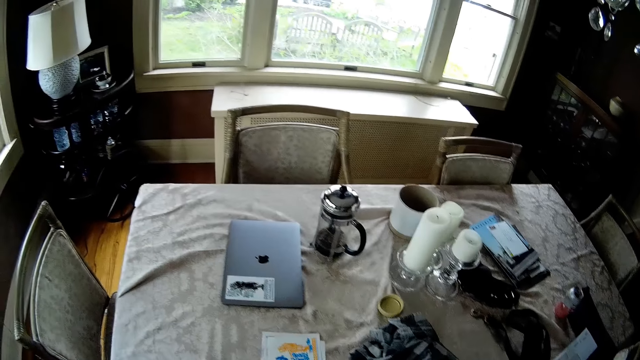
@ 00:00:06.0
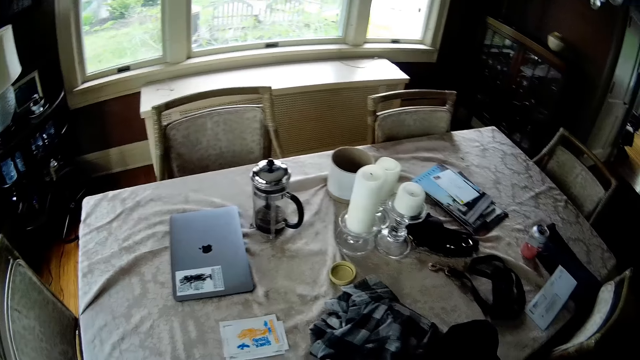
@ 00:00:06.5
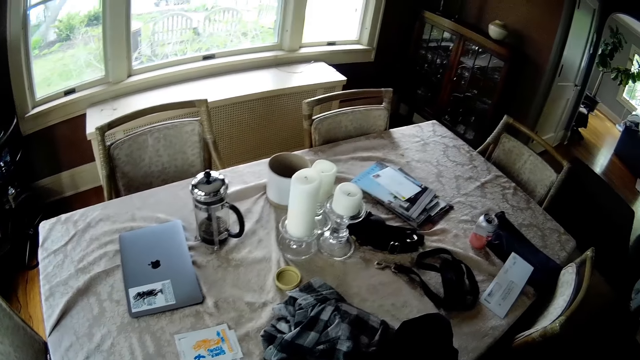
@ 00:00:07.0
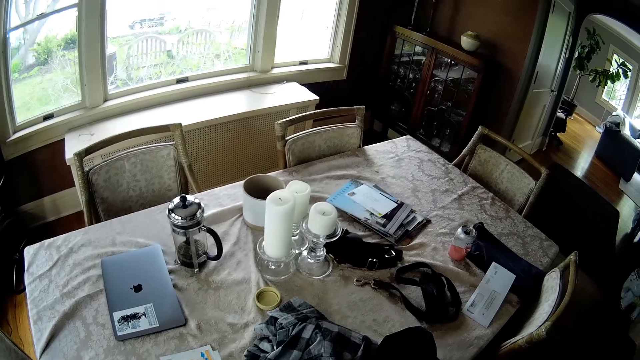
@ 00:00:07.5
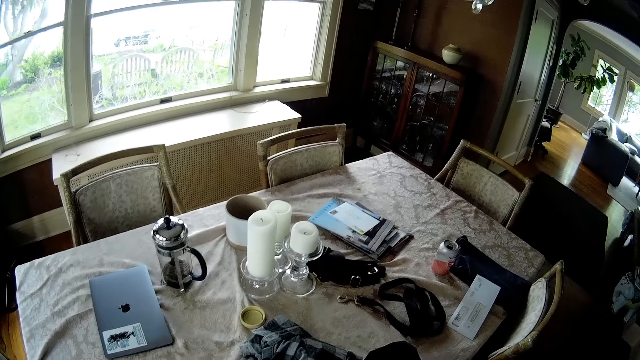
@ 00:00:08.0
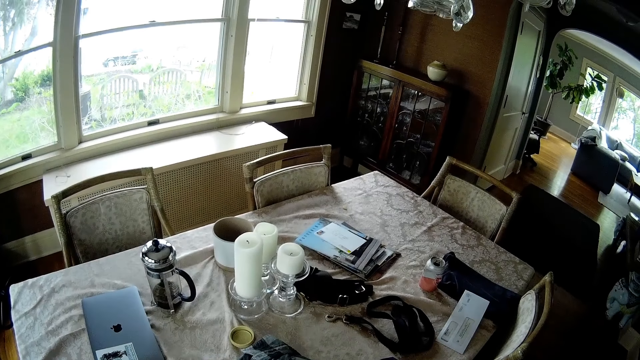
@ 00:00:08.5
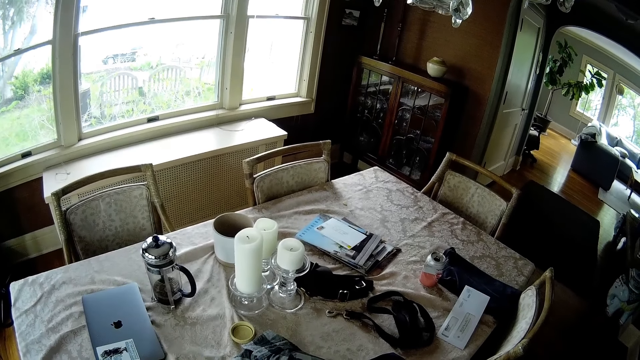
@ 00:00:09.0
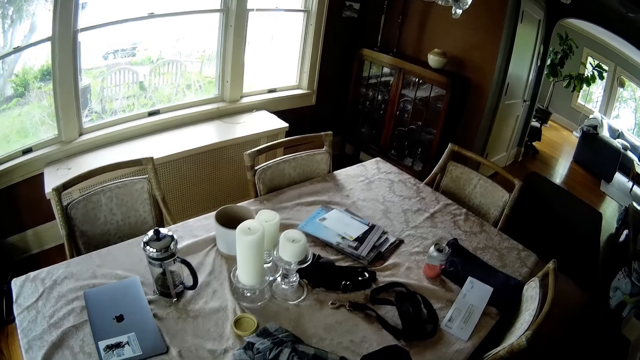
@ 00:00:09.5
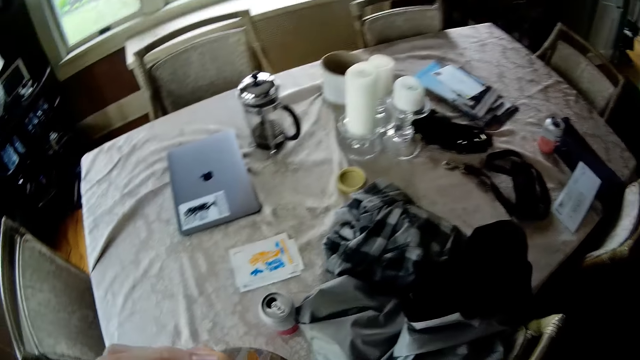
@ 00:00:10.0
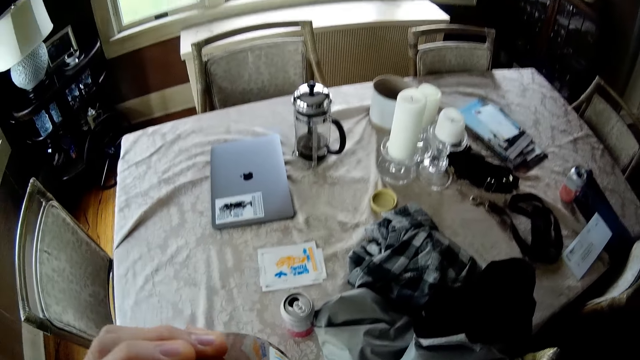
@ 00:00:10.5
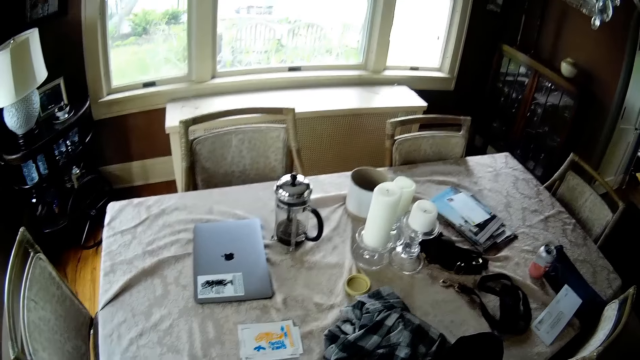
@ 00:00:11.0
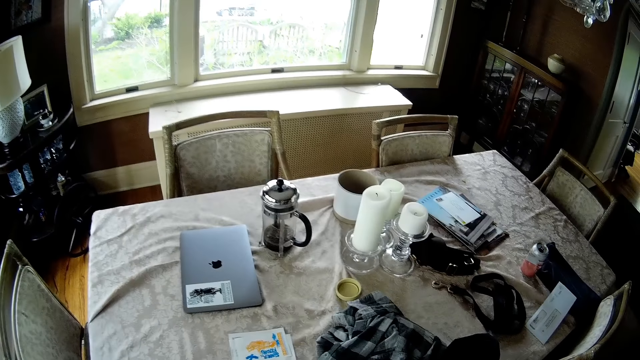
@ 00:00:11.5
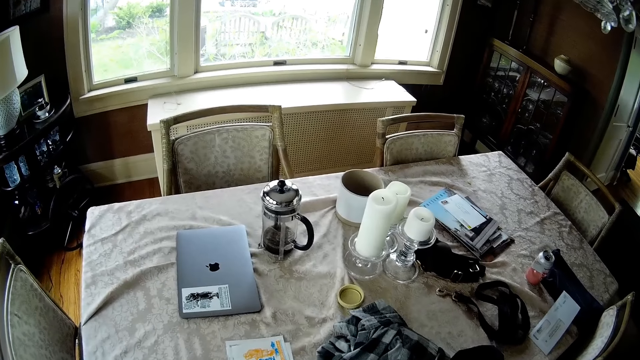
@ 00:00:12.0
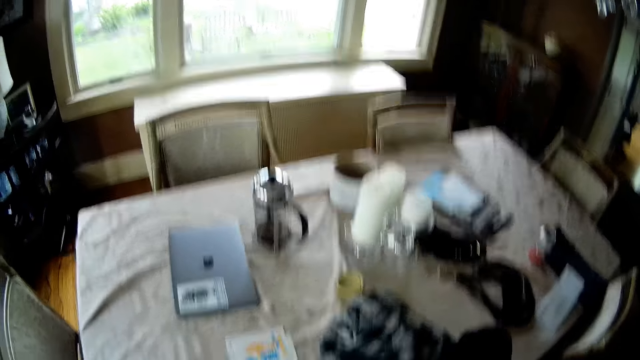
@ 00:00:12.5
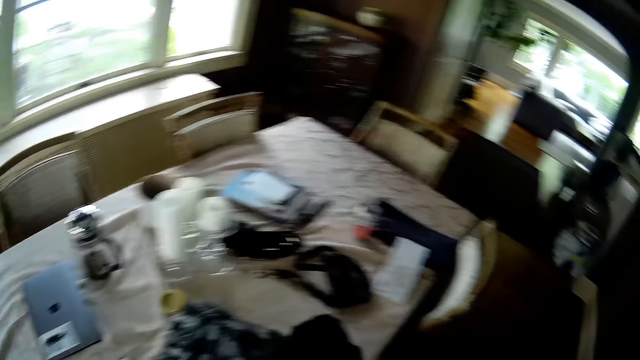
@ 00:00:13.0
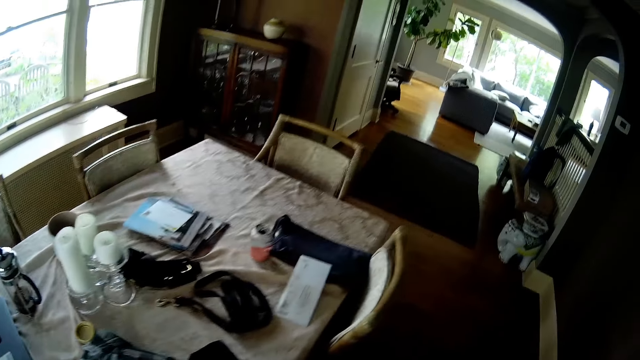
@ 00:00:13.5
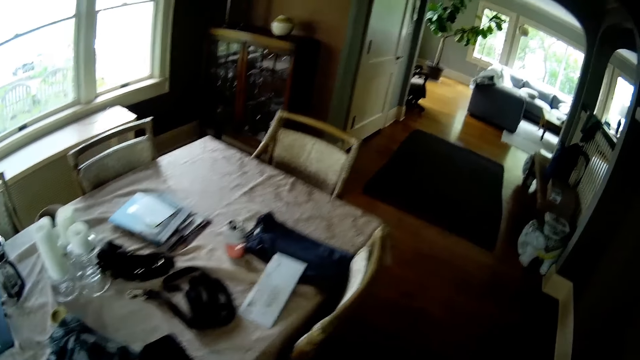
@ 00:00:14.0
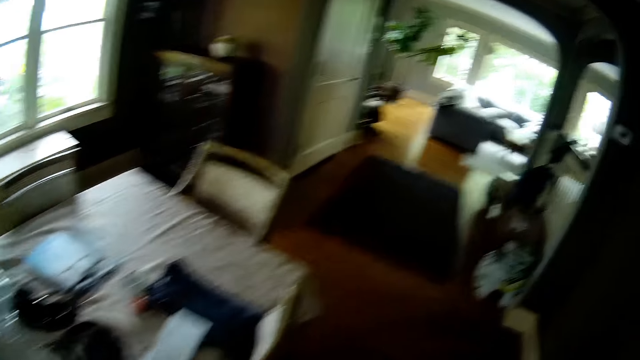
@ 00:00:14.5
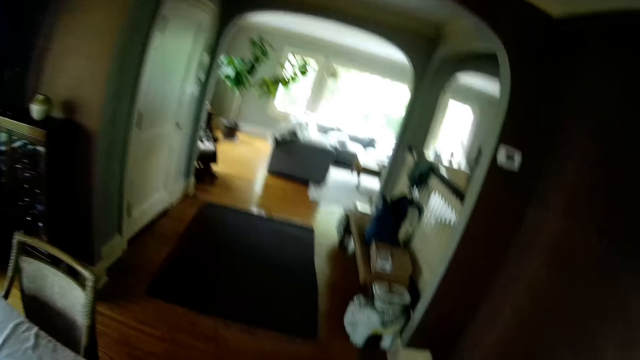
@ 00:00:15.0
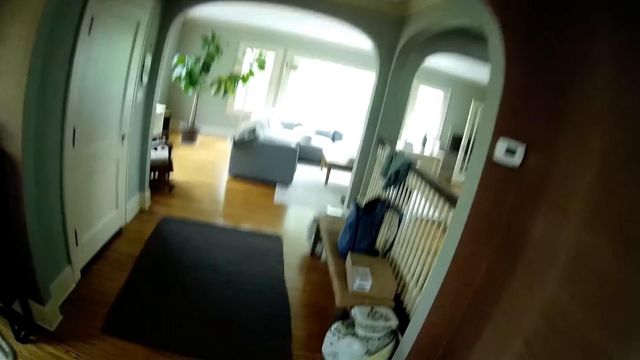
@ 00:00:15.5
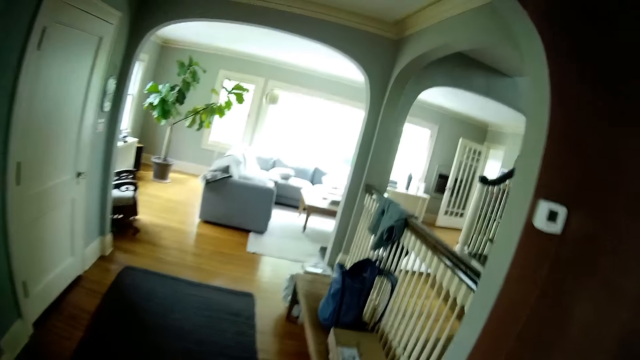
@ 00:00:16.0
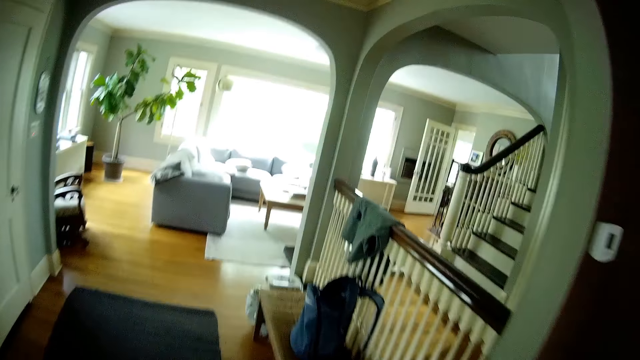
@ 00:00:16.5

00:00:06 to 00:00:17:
The camera wearer looks at the items on the table. They drink water from the bottle. They look at the items on the table. They walk towards the living room.

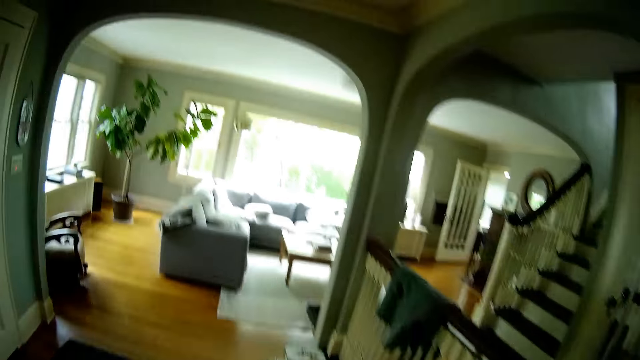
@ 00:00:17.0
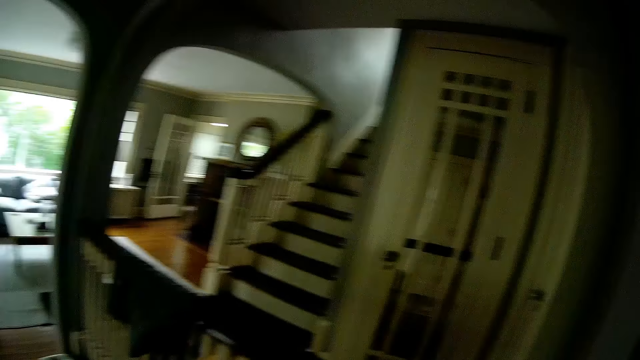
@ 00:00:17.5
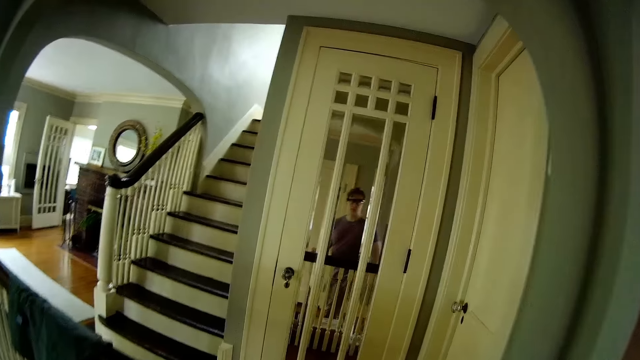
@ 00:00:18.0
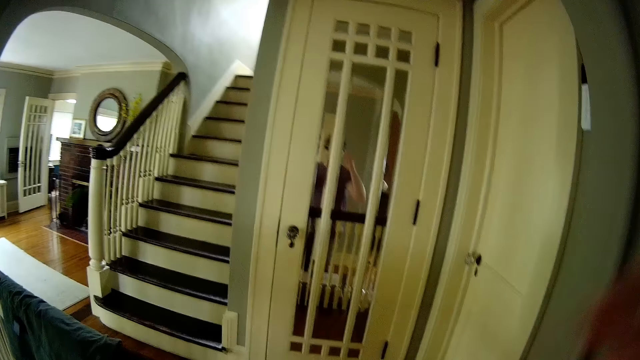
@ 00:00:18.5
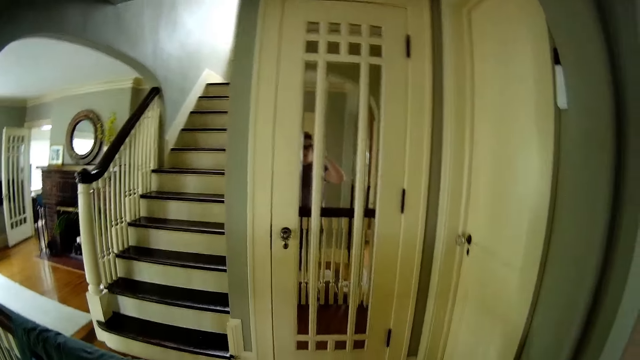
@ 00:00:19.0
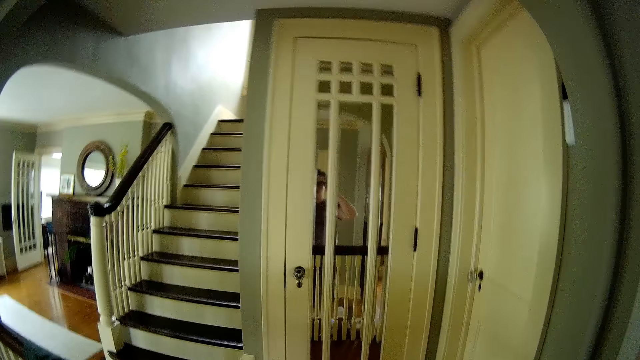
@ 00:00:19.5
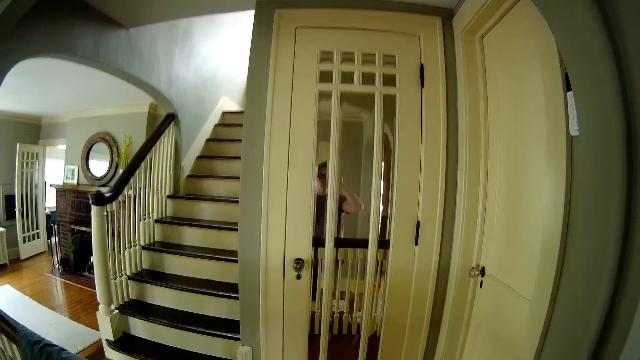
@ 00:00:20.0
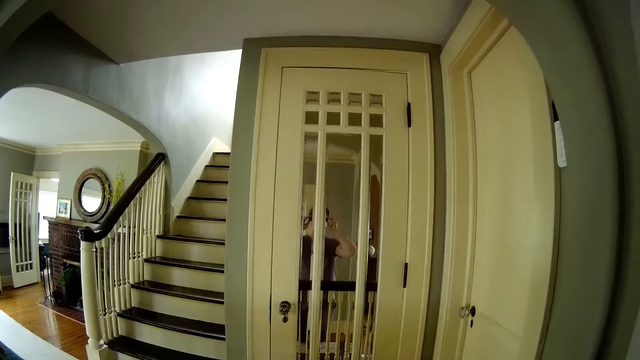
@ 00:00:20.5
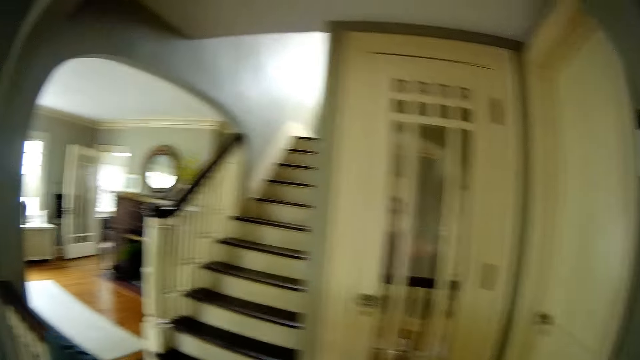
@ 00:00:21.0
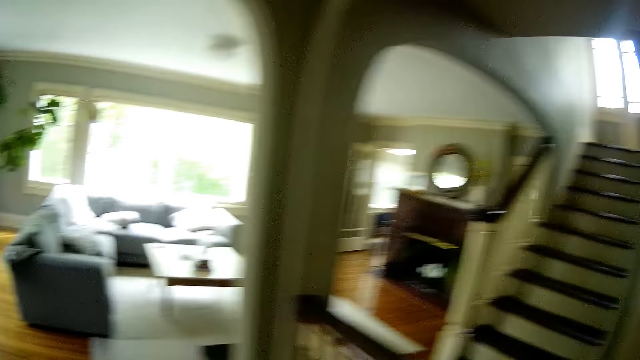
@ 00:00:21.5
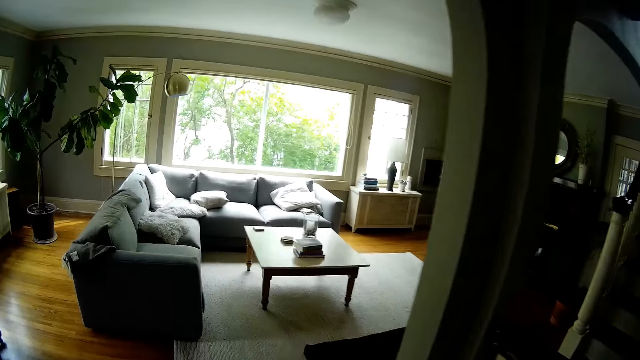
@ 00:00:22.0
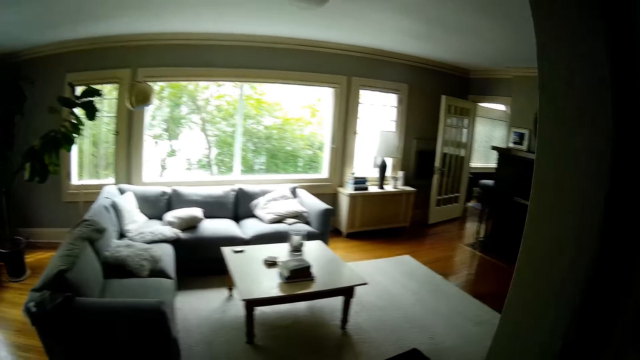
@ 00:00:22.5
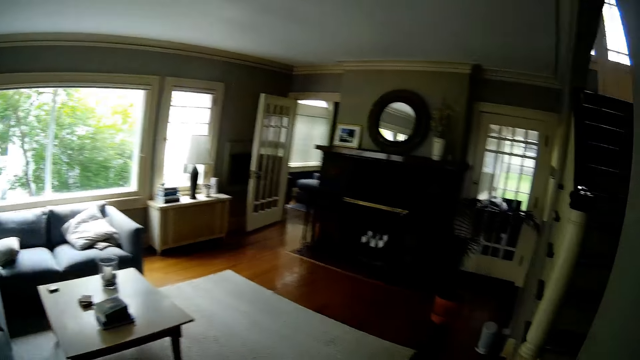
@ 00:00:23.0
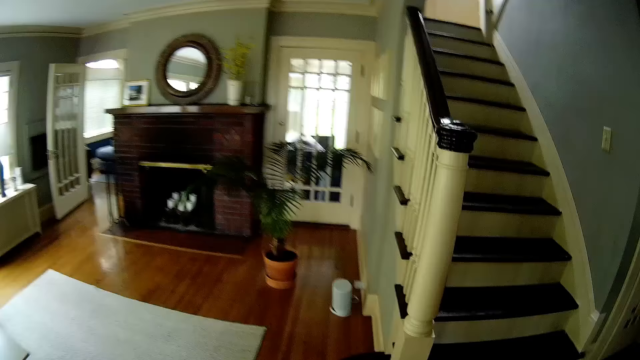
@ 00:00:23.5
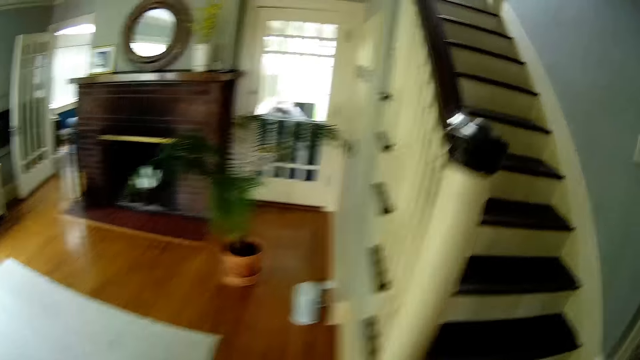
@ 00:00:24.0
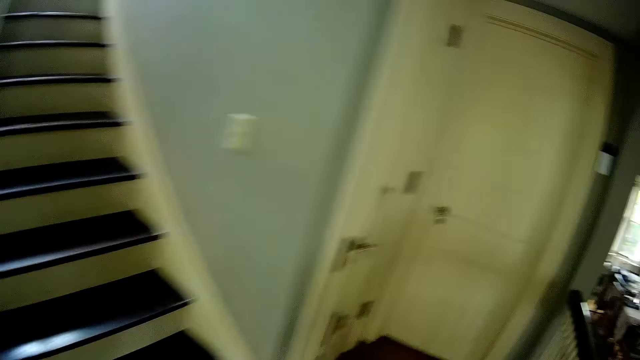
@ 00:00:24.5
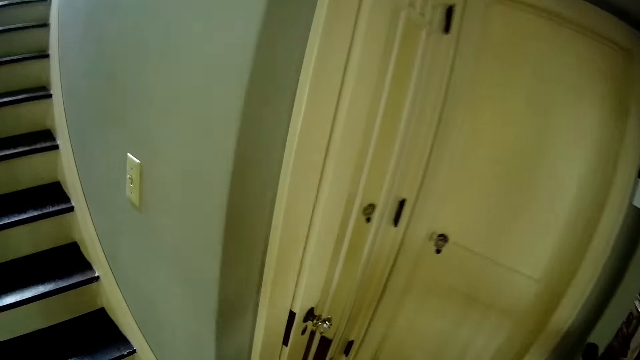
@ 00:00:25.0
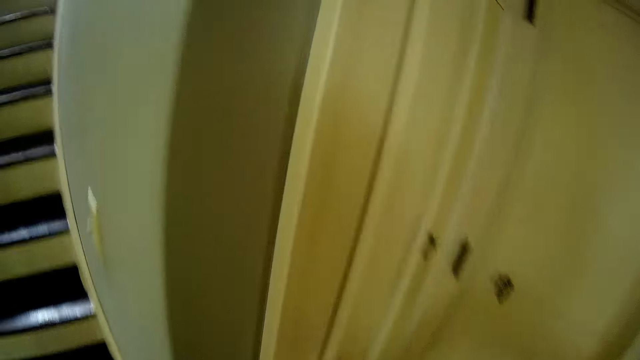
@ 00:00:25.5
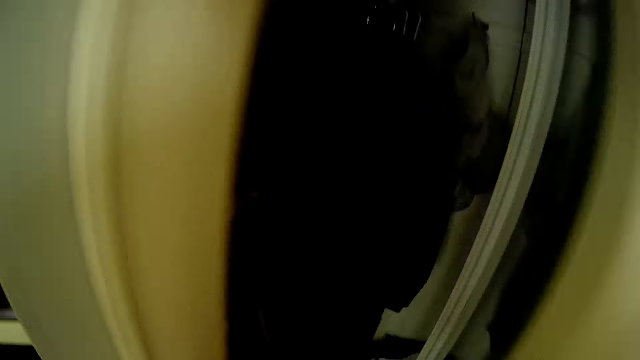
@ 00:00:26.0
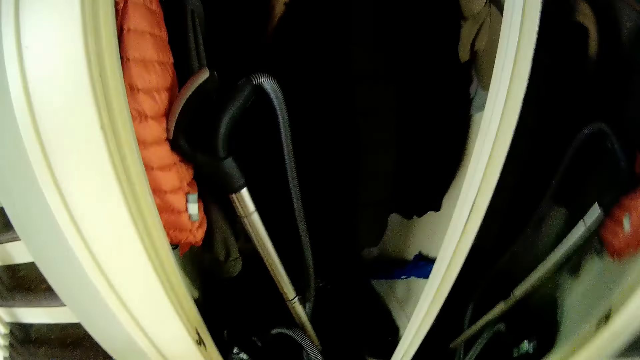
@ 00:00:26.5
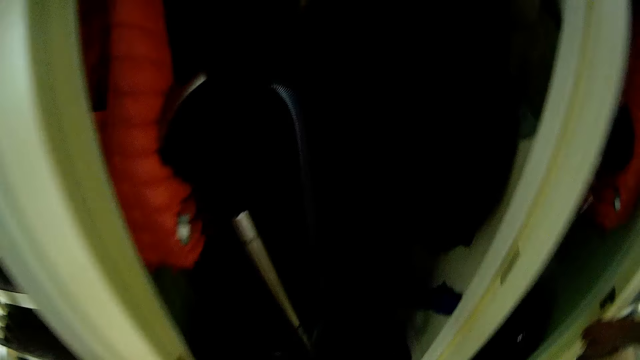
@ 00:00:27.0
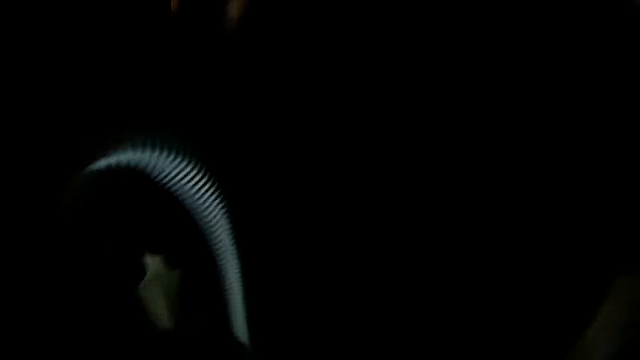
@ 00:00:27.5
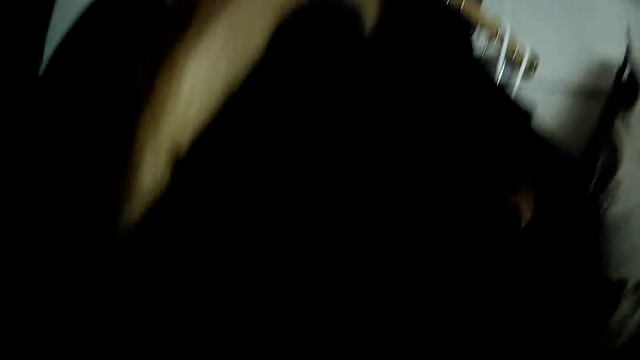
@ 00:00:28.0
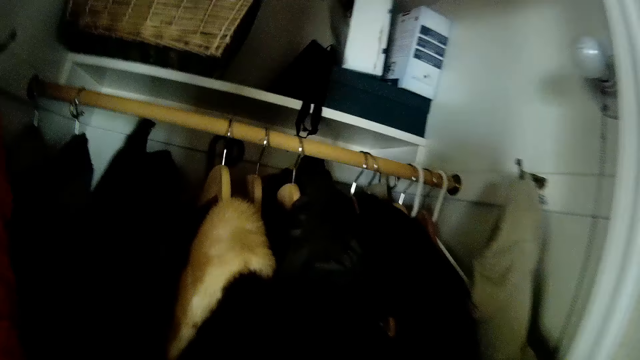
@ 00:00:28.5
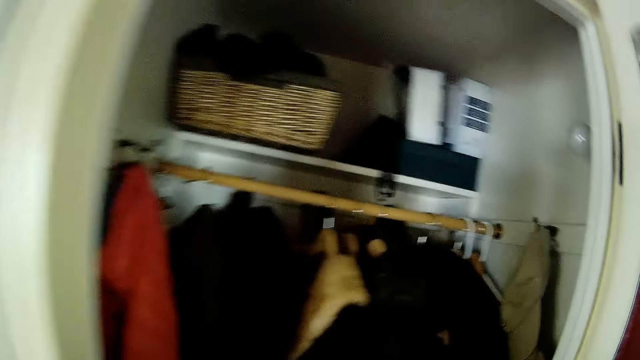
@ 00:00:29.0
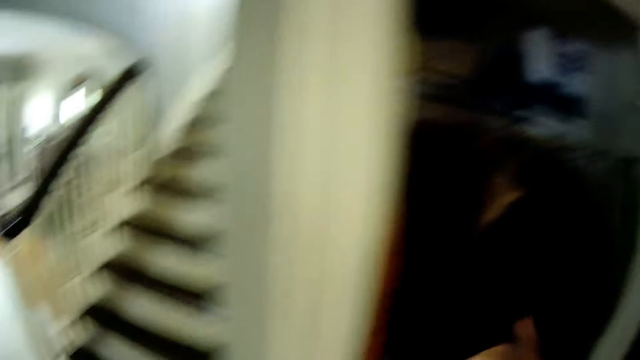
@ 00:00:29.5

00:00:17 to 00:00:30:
The camera wearer pauses. He adjusts a camera on his face with his hands. He walks to the closet. He opens the closet door with his hand. He takes out a vacuum cleaner from the closet with his right hand.
